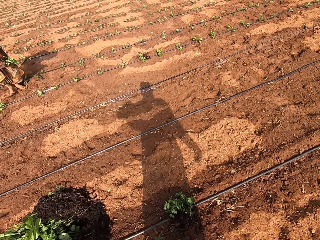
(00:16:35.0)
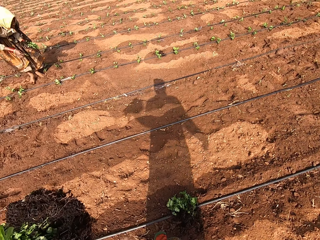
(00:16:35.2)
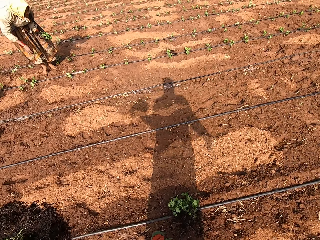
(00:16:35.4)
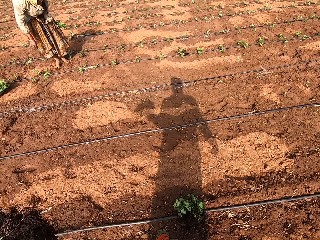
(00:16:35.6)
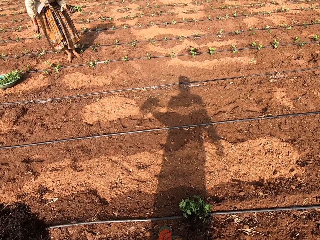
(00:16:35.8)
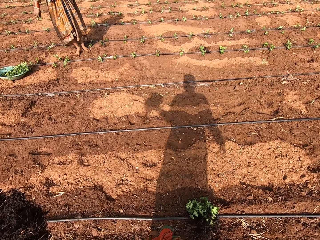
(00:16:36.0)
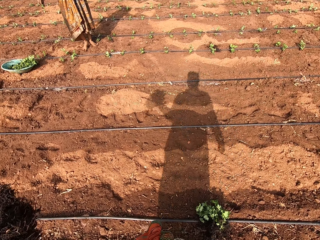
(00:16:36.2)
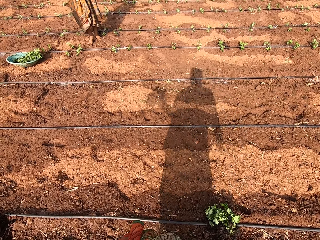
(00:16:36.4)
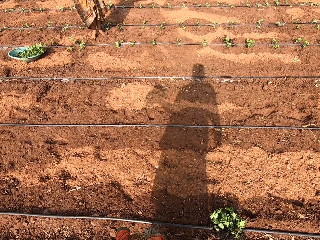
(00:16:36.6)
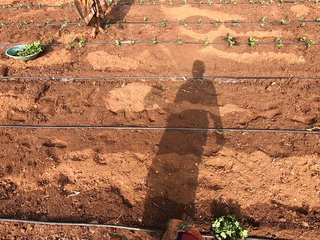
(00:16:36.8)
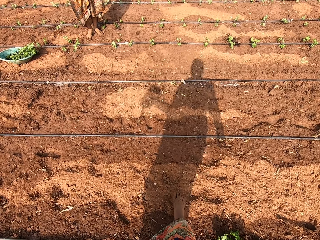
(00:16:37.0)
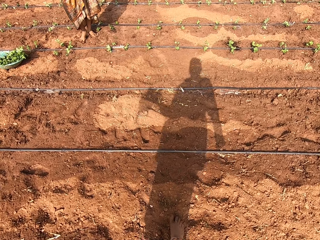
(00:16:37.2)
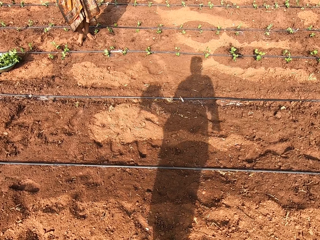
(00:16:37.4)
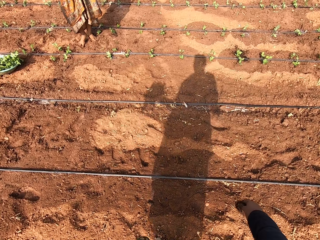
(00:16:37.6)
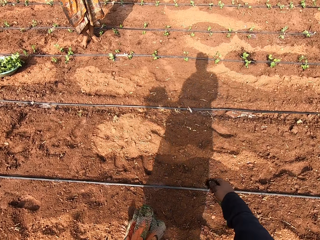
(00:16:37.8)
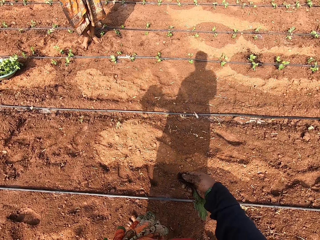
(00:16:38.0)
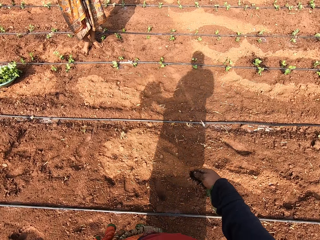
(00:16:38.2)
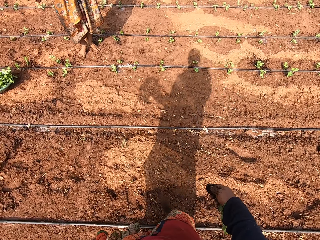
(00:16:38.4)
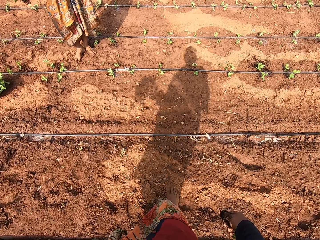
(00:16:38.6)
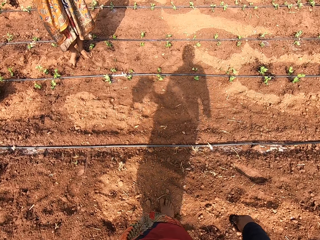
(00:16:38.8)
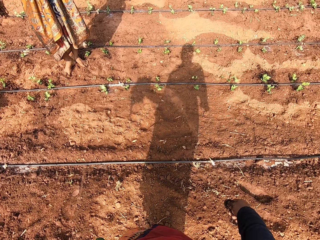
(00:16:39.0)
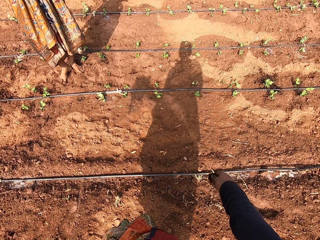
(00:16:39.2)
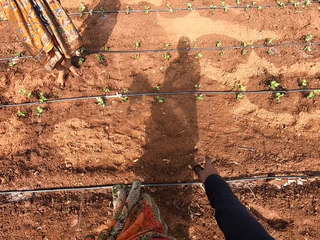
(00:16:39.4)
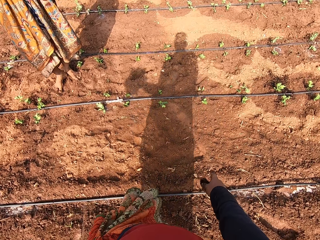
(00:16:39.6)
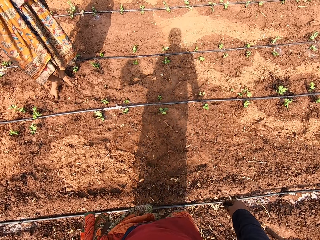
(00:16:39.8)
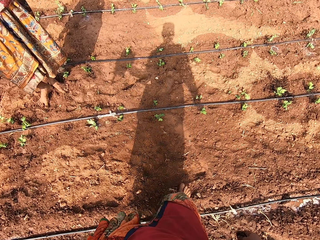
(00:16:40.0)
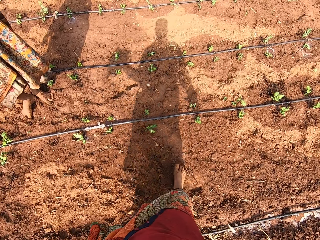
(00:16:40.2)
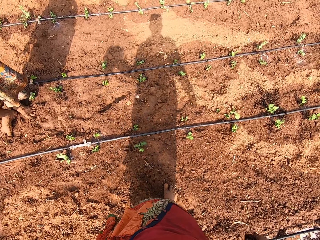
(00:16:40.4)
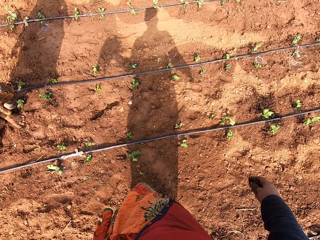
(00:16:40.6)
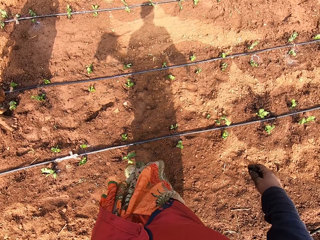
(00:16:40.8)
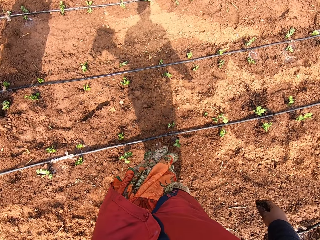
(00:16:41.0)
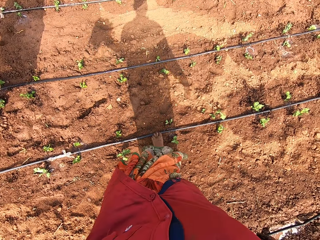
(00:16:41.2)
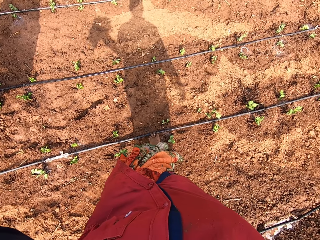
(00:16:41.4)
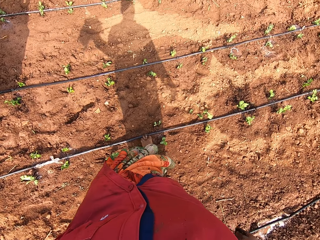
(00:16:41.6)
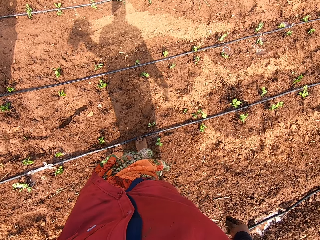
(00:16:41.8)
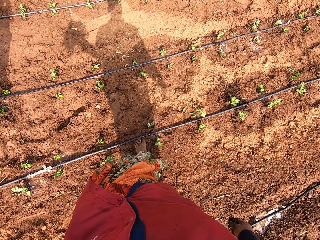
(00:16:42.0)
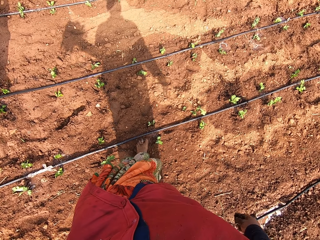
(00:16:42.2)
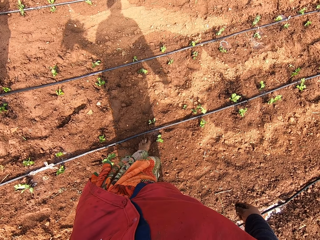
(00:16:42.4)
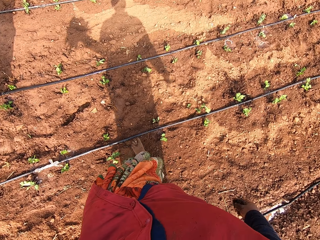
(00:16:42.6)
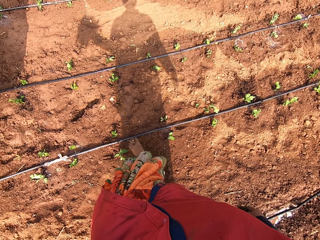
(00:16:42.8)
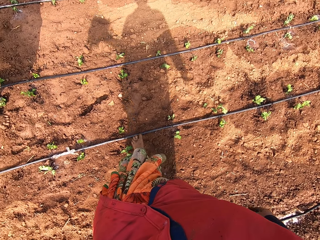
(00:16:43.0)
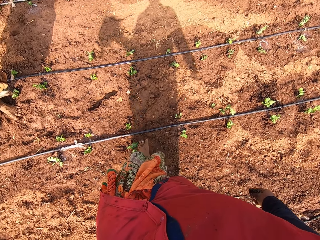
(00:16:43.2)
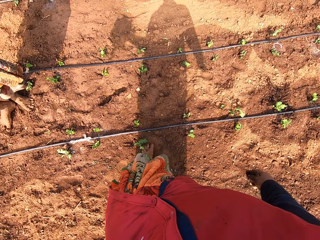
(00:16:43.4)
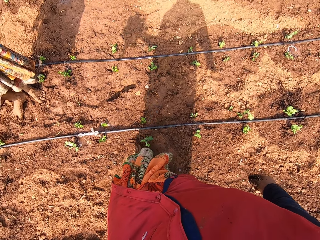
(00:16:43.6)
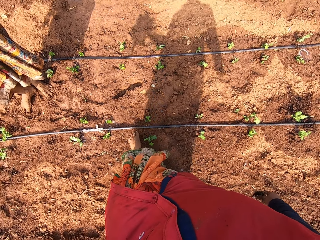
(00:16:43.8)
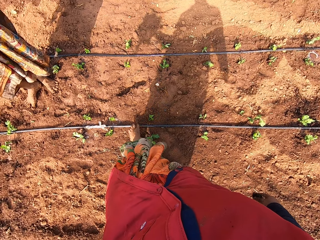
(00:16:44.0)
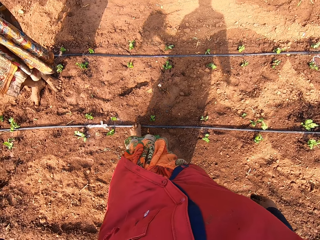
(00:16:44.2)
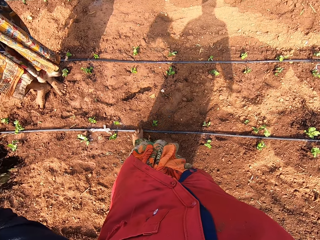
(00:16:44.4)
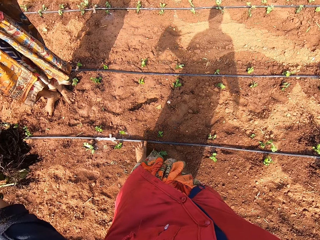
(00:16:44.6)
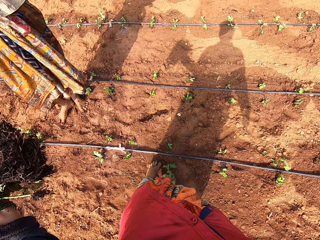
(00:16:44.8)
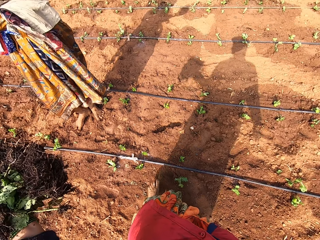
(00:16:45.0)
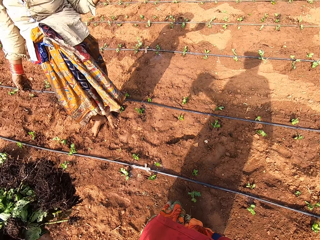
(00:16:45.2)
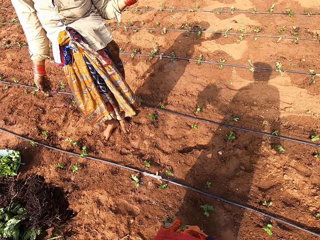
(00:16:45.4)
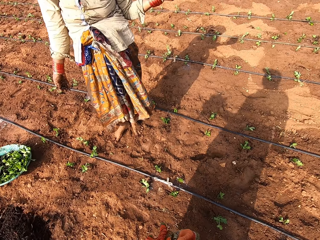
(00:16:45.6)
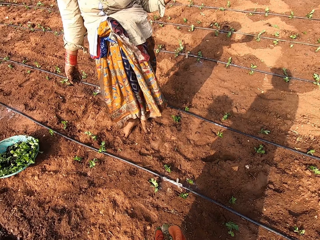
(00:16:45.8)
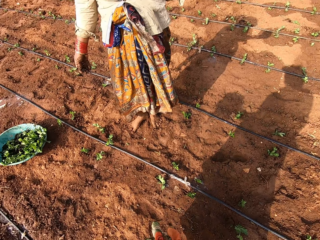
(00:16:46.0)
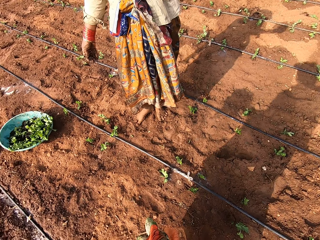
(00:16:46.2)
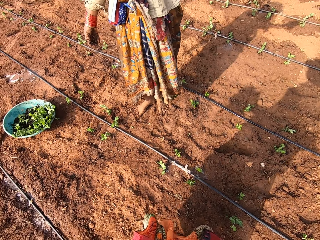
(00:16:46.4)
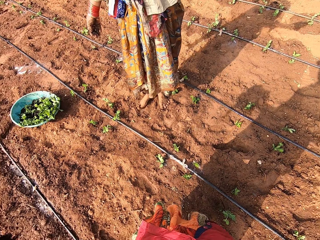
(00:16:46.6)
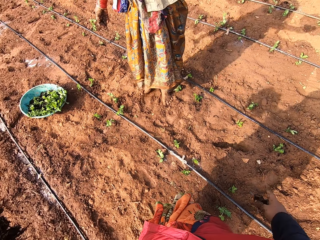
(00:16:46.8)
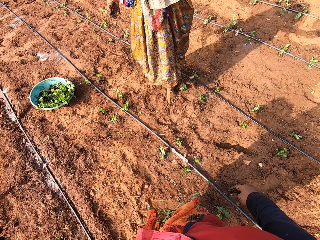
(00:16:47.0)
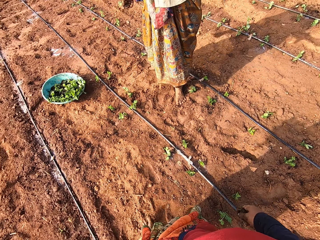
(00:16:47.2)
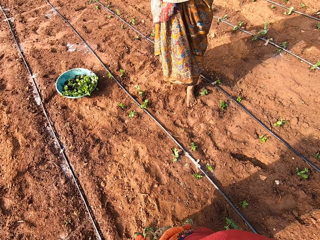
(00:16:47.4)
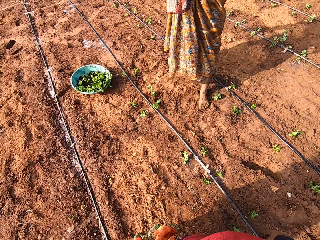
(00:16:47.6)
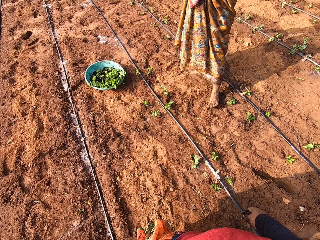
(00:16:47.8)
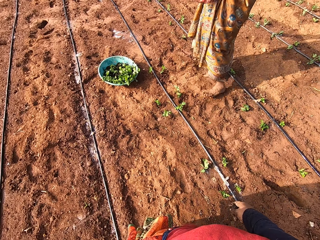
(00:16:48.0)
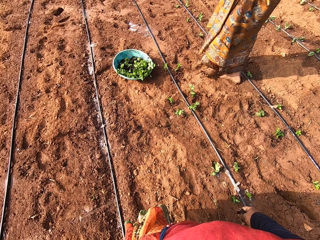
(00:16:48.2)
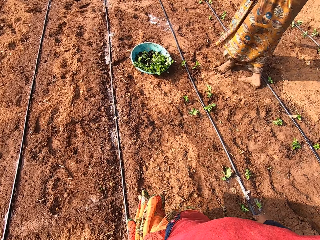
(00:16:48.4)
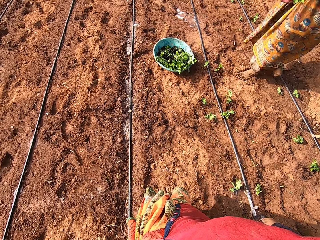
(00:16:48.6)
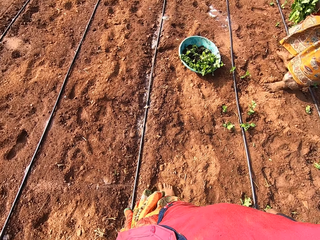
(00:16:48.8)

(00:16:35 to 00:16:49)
The camera wearer walks across the garden. She touches the pipe with her left leg.

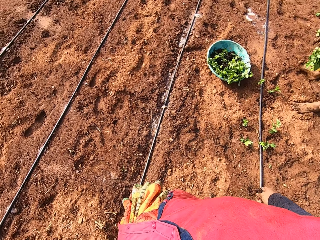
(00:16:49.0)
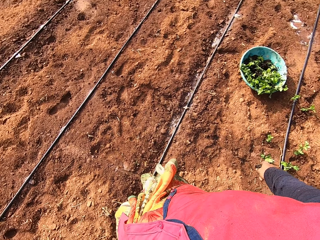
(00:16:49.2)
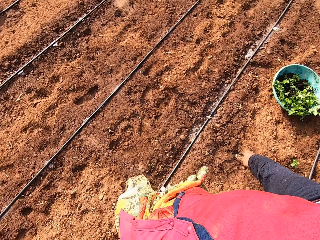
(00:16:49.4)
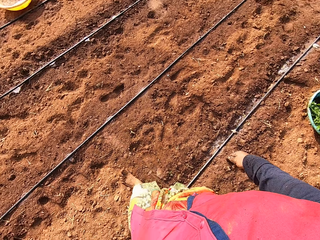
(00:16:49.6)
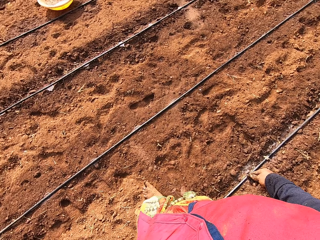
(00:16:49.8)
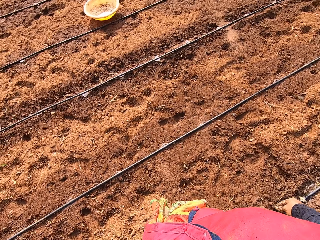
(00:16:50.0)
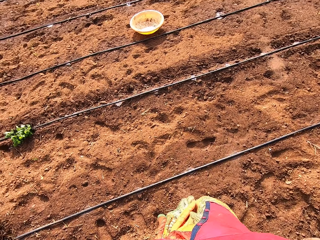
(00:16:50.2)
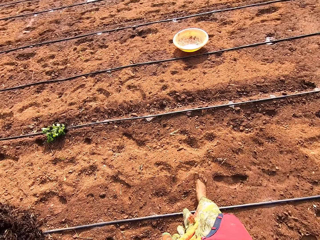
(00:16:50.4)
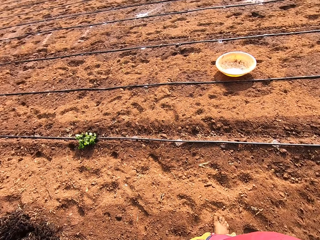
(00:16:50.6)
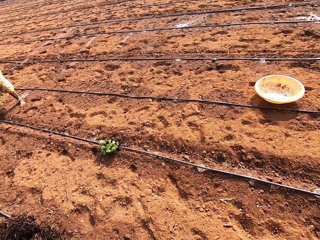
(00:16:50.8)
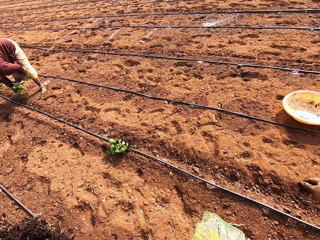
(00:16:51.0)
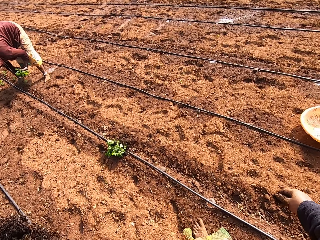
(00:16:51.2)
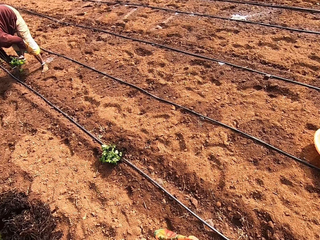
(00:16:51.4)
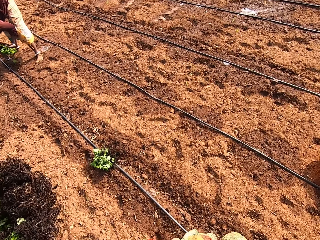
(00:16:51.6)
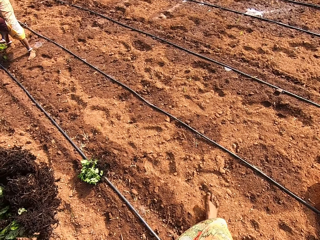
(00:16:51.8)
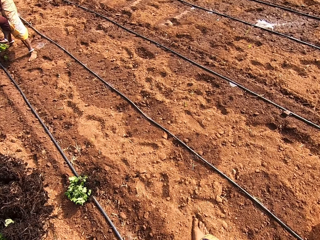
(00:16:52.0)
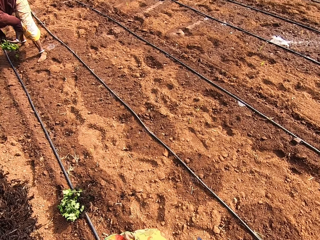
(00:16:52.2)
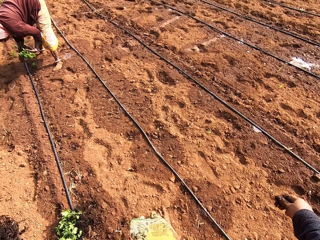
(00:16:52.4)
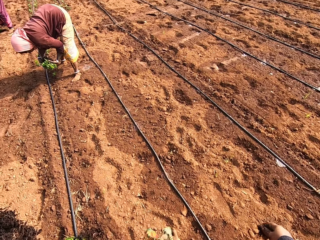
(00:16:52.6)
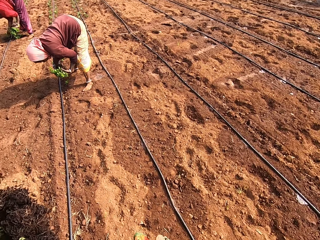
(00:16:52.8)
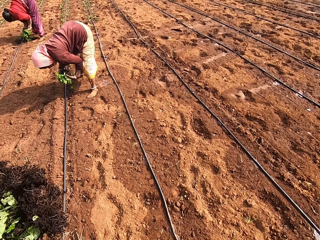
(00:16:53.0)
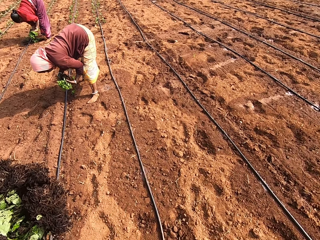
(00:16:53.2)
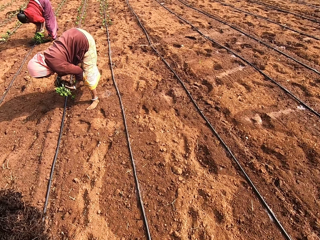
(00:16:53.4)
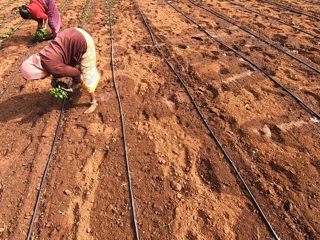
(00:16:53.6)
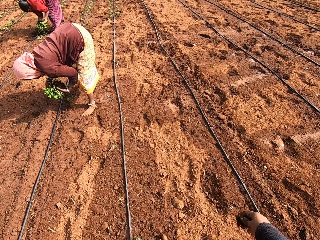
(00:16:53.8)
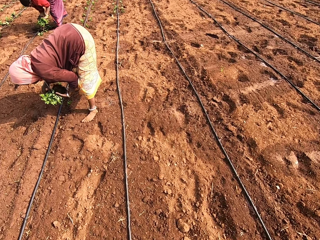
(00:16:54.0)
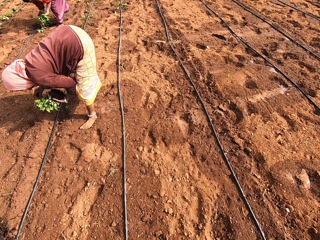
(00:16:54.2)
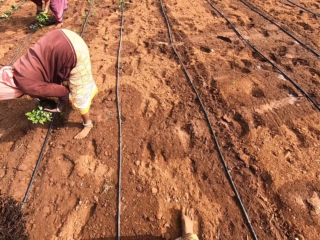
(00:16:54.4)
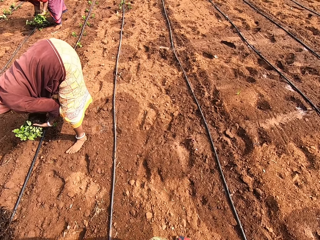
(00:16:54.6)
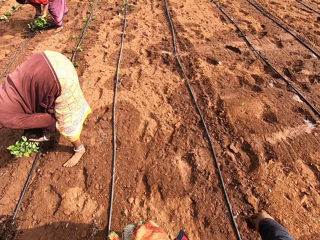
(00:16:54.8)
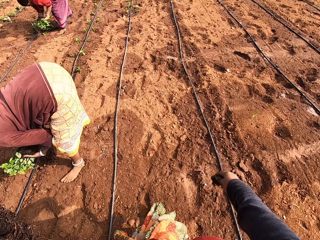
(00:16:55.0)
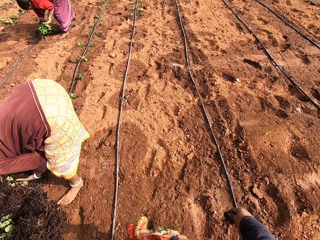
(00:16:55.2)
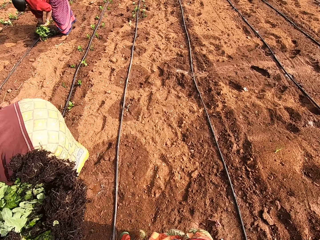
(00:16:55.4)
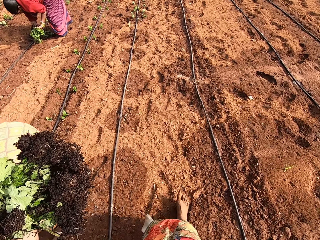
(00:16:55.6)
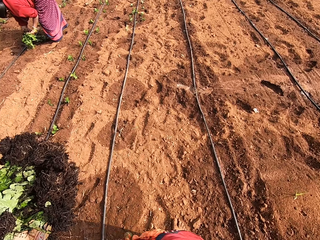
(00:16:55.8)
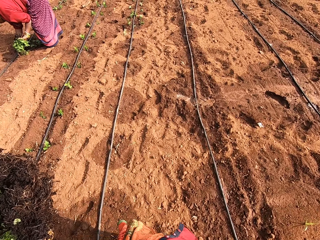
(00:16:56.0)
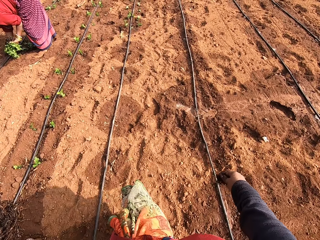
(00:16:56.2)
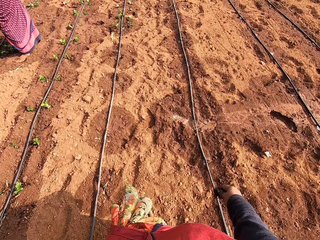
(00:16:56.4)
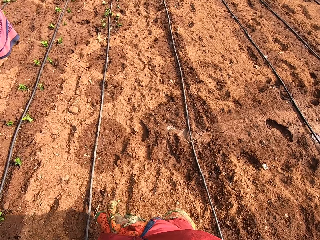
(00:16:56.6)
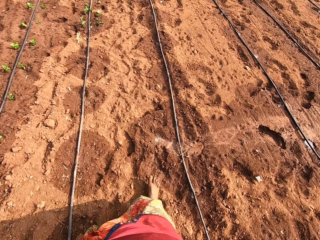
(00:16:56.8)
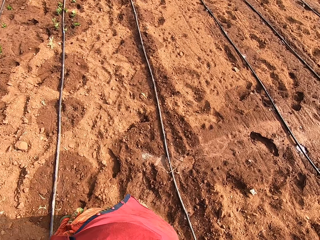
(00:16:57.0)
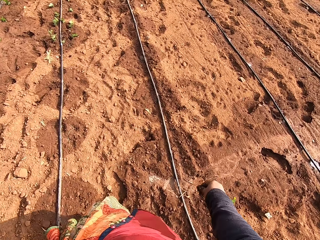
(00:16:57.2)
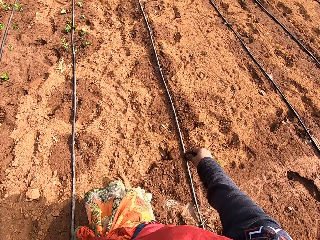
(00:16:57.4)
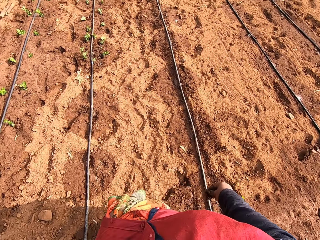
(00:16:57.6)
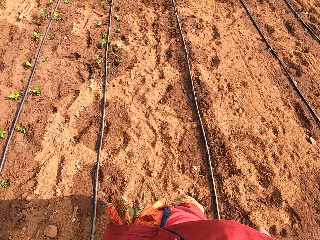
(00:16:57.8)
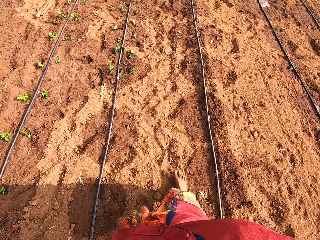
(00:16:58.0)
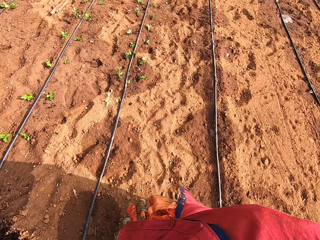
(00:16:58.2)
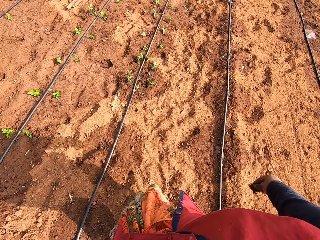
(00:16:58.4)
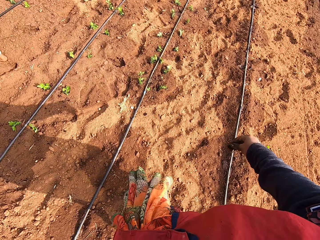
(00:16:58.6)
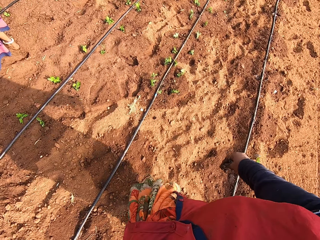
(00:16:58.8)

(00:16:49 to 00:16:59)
The woman puts the plant into the soil with her right hand.
